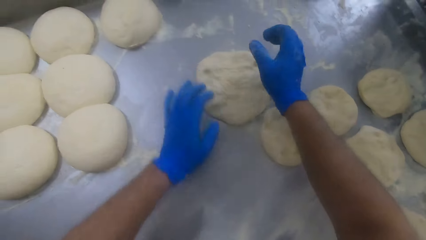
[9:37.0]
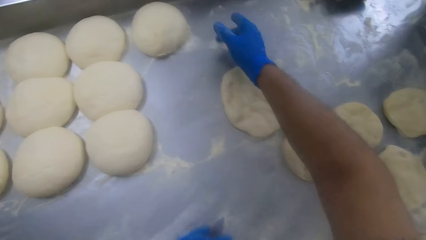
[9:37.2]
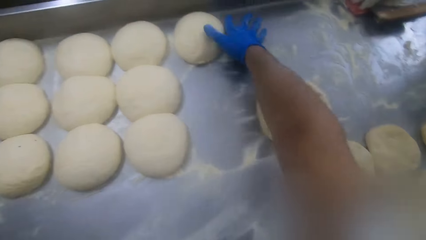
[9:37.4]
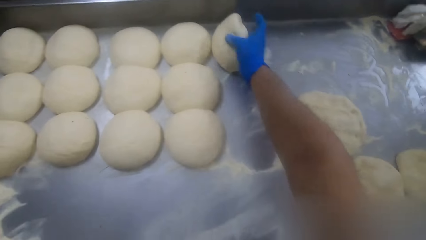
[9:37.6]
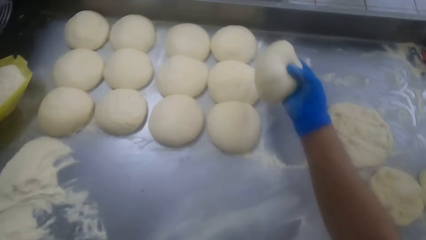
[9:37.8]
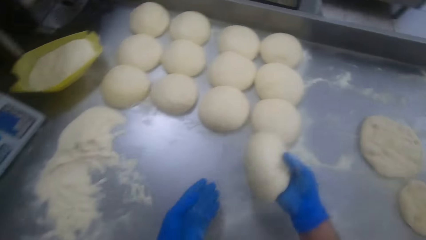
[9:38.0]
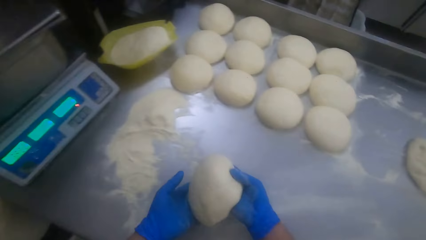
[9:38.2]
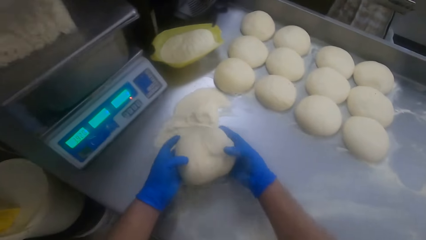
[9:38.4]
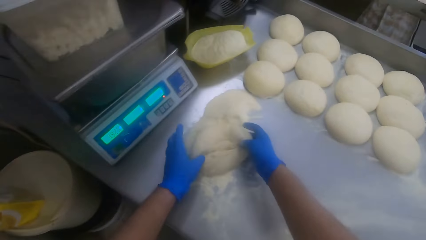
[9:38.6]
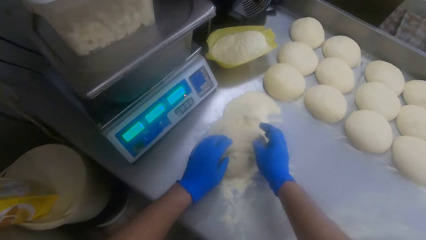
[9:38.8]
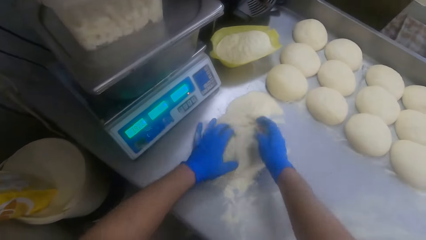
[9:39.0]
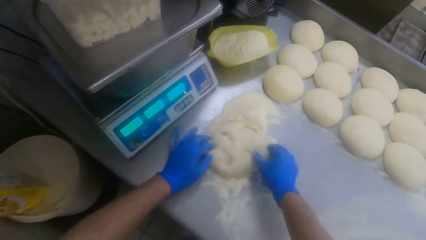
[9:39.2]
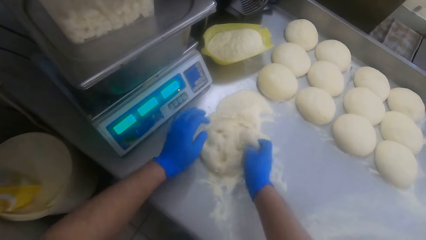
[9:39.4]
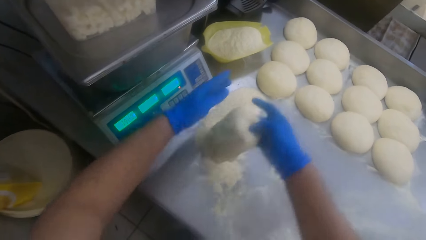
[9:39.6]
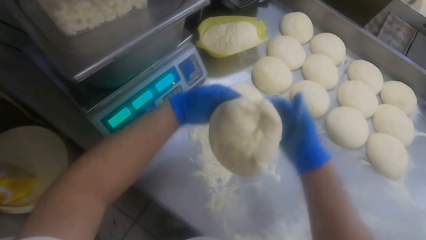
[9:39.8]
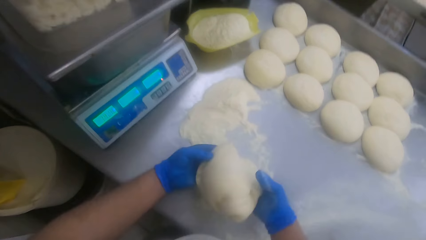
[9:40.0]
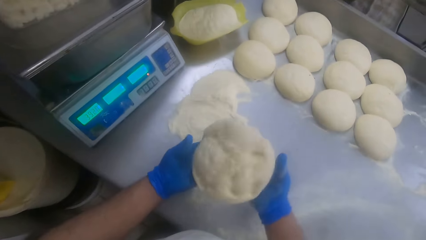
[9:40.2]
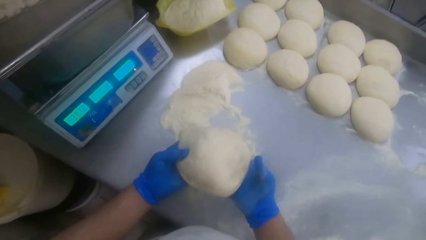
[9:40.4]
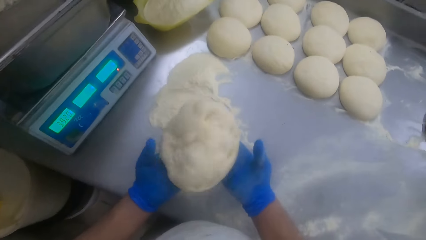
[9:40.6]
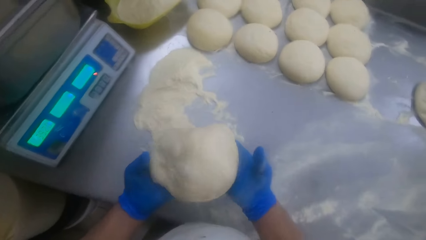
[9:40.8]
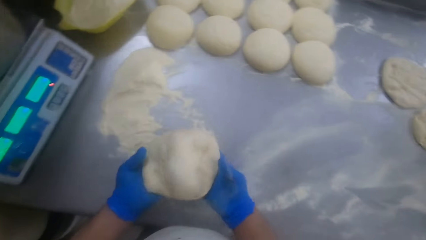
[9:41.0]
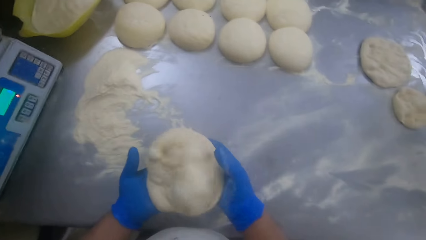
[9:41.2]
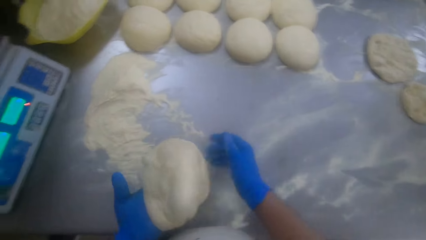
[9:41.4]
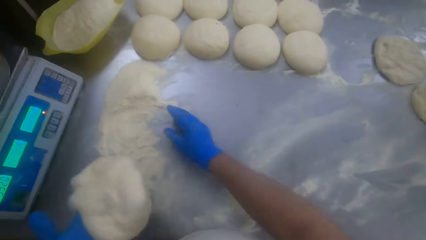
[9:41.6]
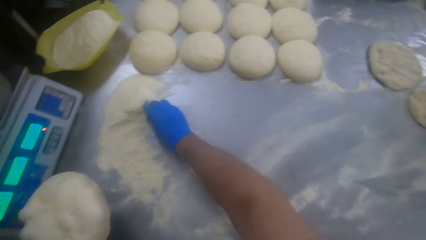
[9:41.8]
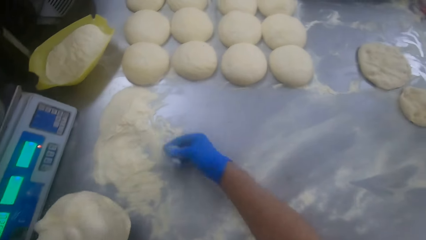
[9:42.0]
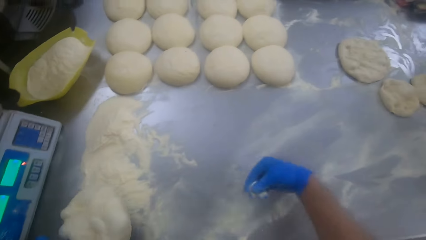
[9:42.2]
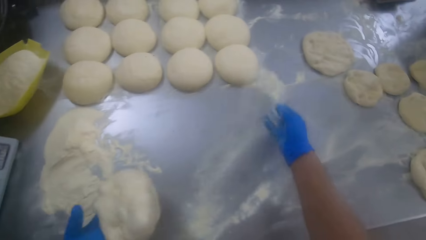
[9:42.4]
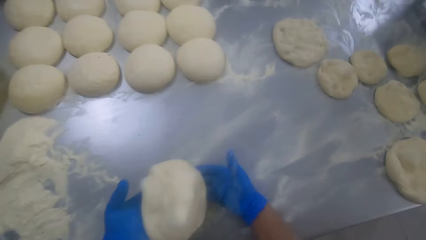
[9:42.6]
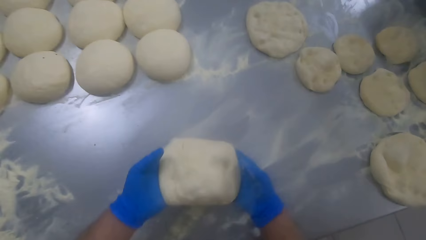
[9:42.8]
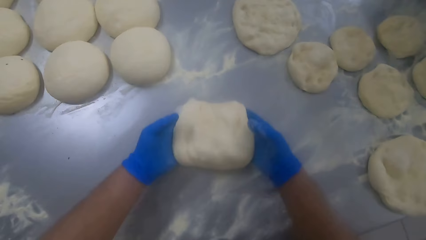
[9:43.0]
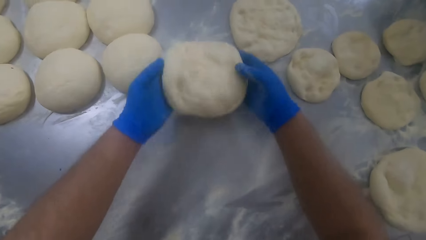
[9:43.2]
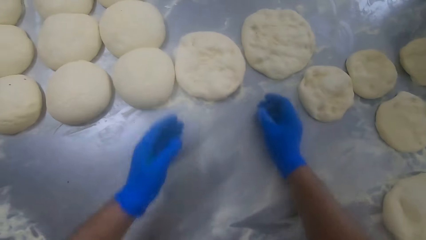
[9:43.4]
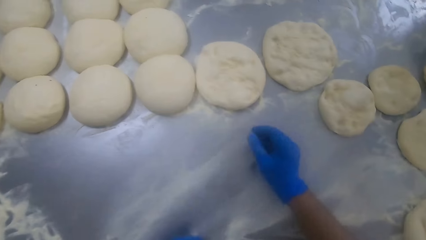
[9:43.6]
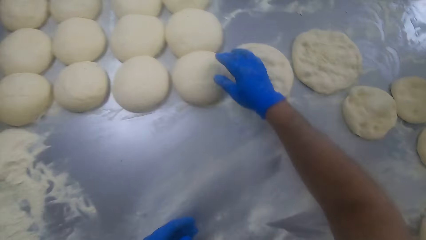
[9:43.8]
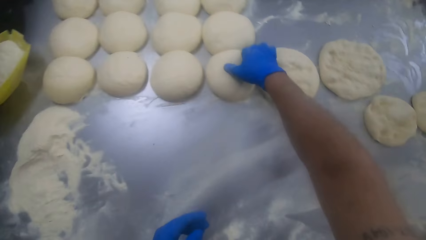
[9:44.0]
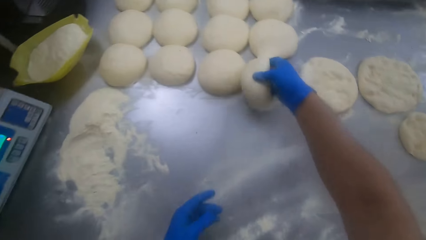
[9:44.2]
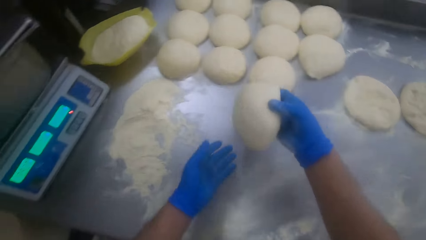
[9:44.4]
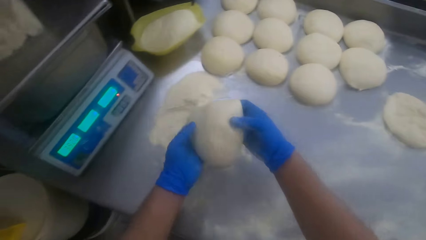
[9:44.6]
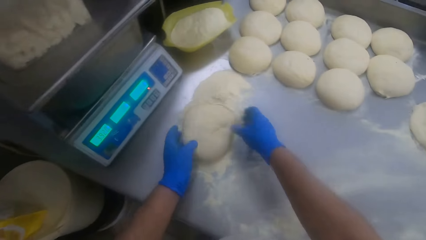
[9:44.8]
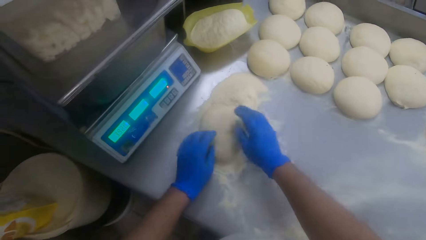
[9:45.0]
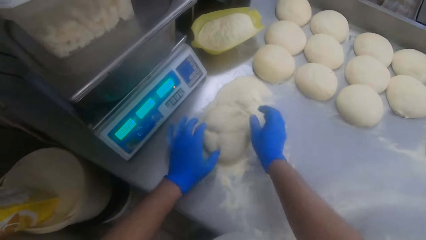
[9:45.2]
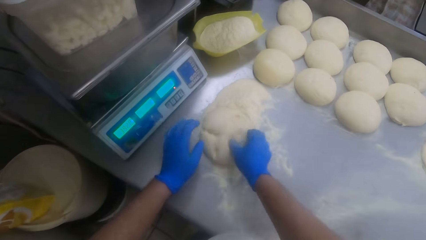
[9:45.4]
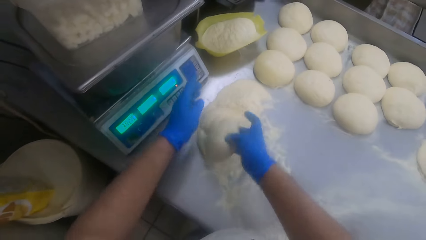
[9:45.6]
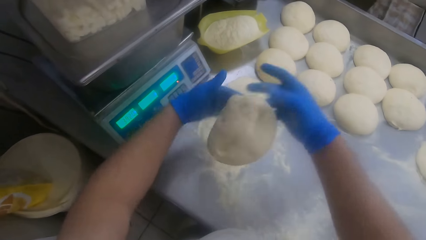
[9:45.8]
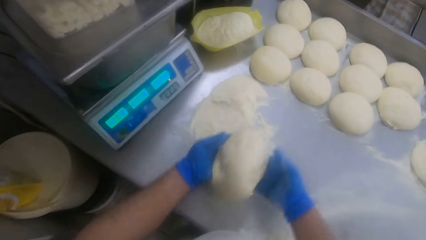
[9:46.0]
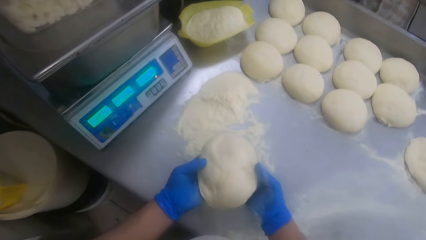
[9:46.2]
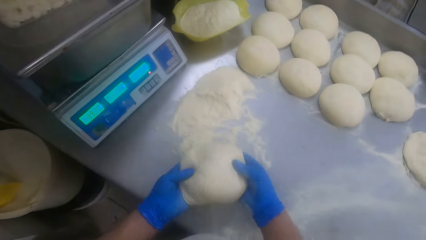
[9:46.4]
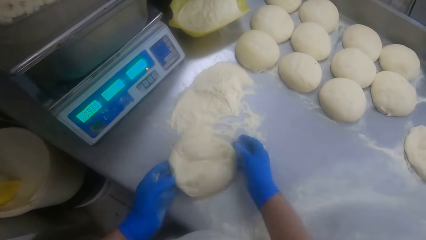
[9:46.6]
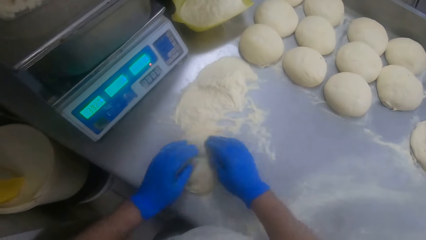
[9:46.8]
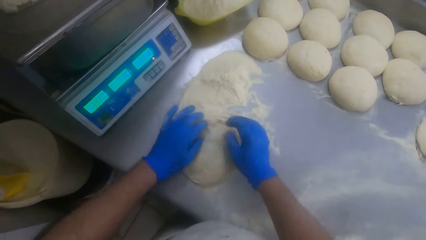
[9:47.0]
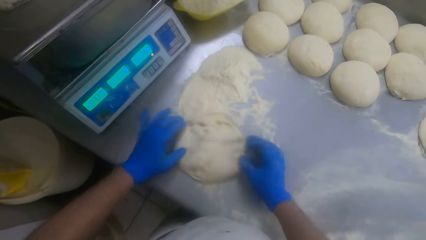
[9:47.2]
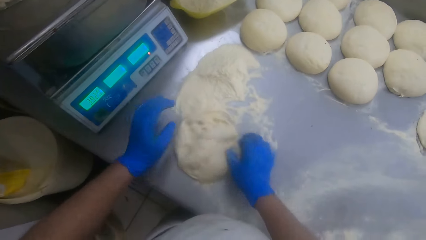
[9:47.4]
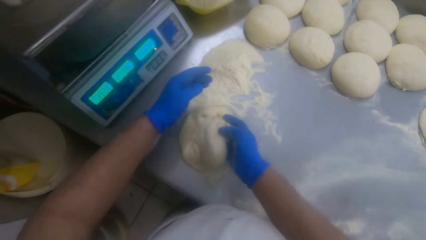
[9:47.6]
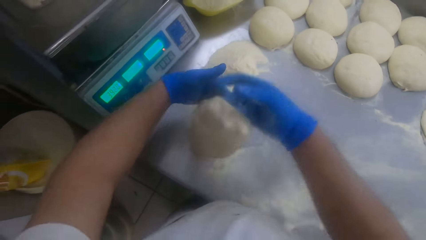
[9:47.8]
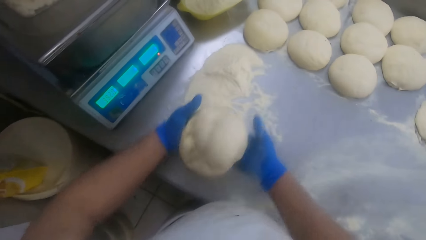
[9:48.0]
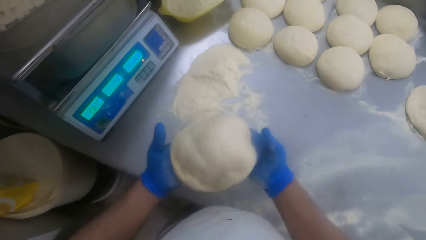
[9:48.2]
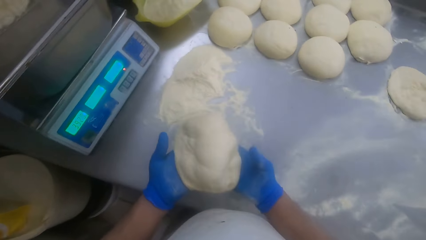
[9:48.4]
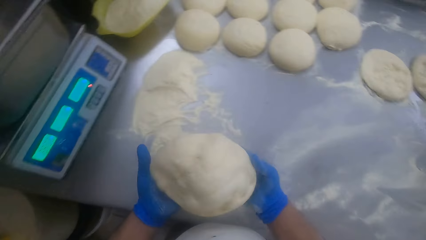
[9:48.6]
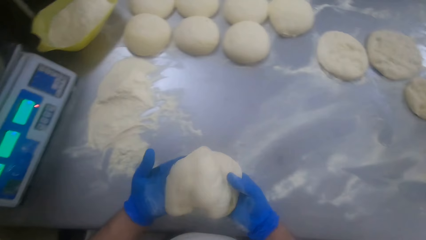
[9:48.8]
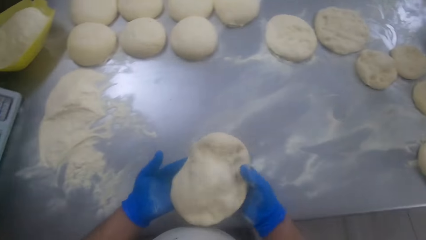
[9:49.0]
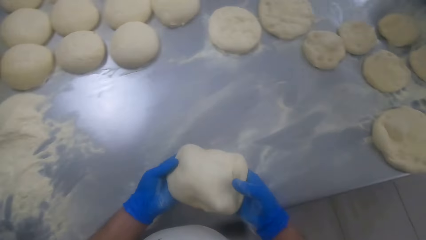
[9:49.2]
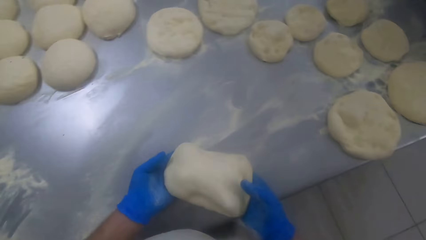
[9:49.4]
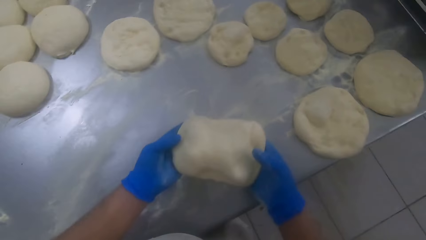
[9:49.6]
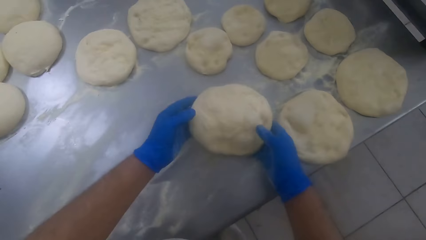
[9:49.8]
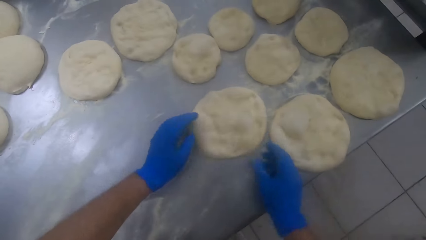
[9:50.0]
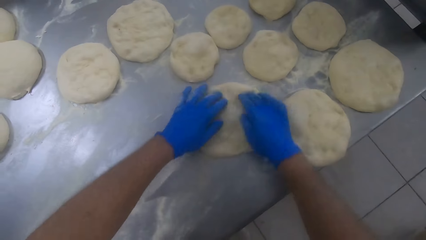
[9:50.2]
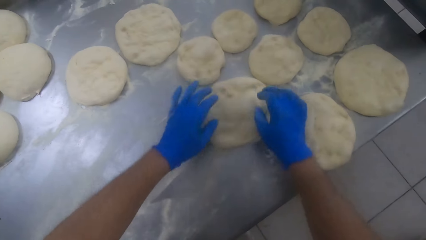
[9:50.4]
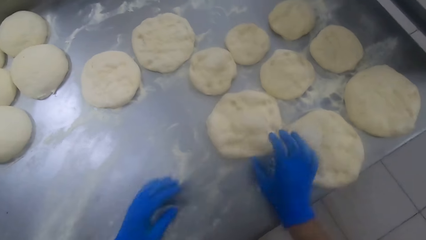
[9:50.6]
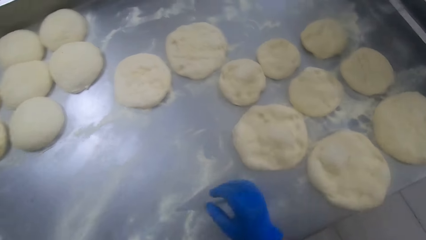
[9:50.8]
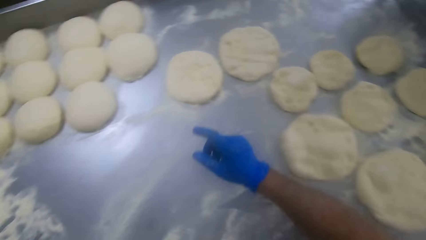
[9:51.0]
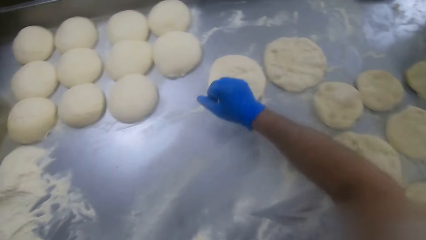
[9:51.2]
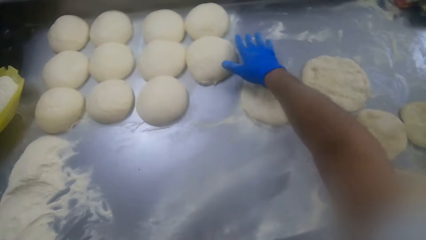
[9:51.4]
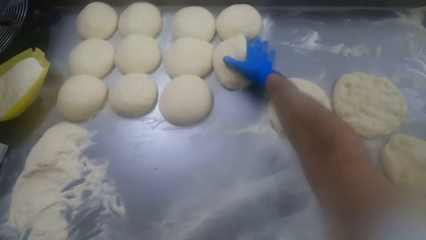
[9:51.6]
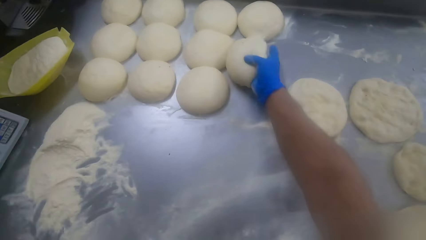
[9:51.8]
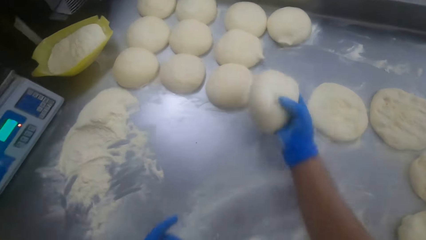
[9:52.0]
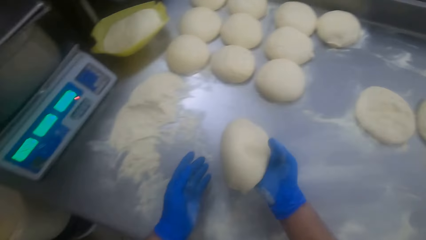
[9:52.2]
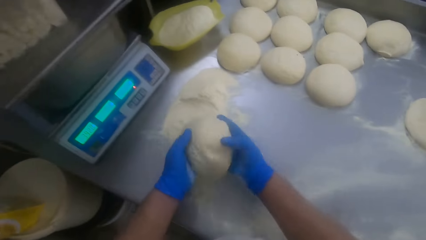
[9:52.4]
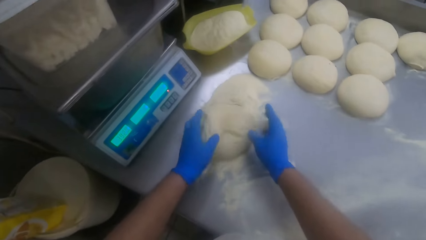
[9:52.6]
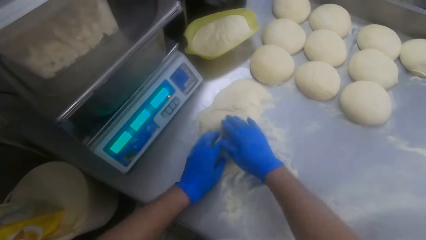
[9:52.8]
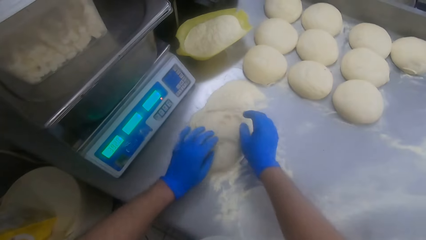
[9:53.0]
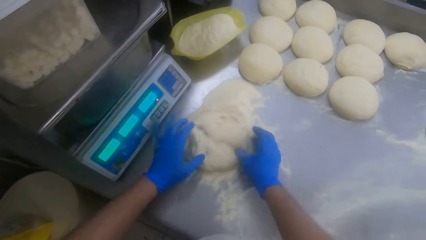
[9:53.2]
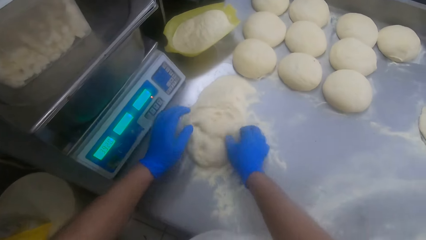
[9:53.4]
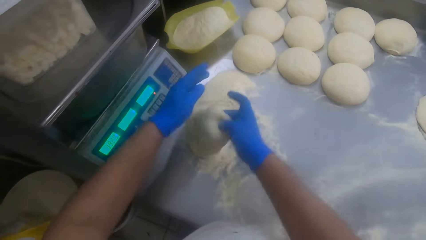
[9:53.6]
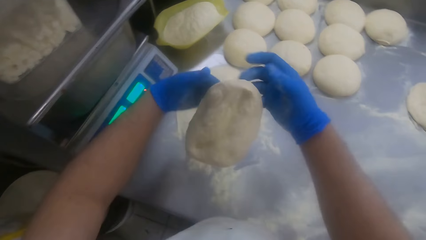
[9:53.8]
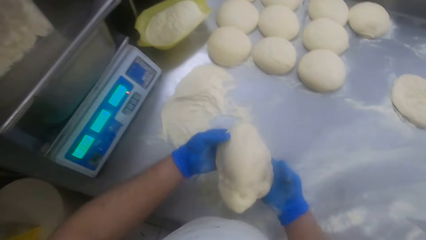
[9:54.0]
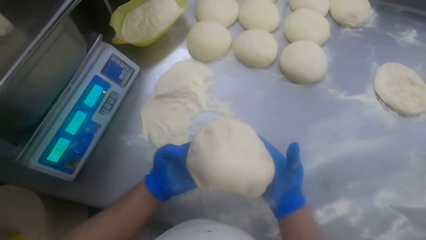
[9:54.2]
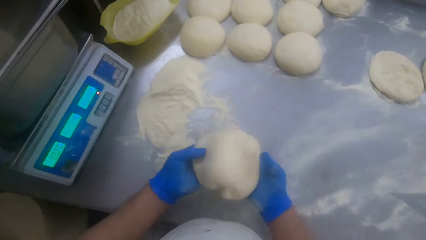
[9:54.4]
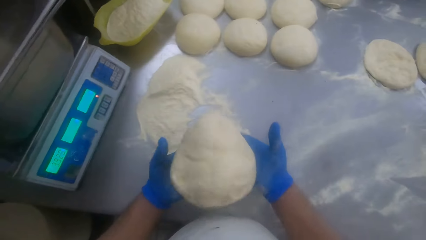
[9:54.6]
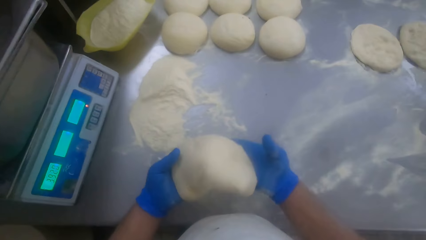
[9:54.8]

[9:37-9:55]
The camera wearer spreads the dough on the table. He picks up a dough on the kneading table with his right hand, moves to the right side of the kneading table, and drops the dough on the kneading table. He holds the dough with his left hand. He passes the dough from his right hand to his left hand. He drops the dough in his hands on the flour on the kneading table. He adjusts the dough with his hands. He spreads the dough on the table. He picks up the dough with his hands and tosses the dough with his hands. He takes flour on the kneading table with his right hand and sprinkles the flour on the kneading table. He drops the dough on the kneading table. He picks up a dough on the kneading table with his right hand. He passes the dough from his right hand to his left hand. He drops the dough in his hands on the flour on the kneading table. He spreads the dough on the table. He picks up the dough. He tosses the dough in his hands. He drops the dough in his hands on the flour on the kneading table. He picks up the dough. He tosses the dough in his hands. He moves to the right side of the kneading table. He puts the dough on the kneading table. He presses the dough with his hands. He picks up a dough on the kneading table with his right hand. He passes the dough from his right hand to his left hand. He drops the dough in his hands on the flour on the kneading table. He adjusts the dough with his hands. He spreads the dough on the table. He picks up the dough with his hands. He holds the dough with both hands. He tosses the dough with his hands.
